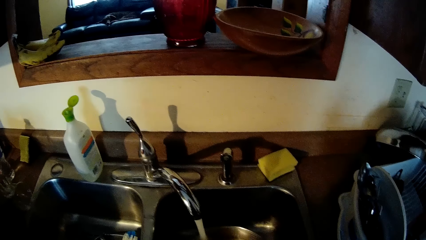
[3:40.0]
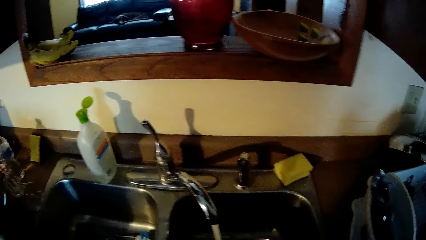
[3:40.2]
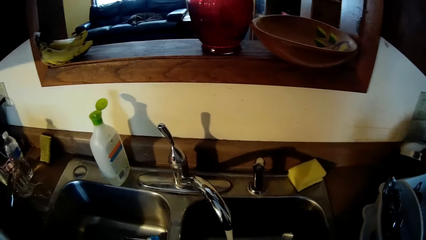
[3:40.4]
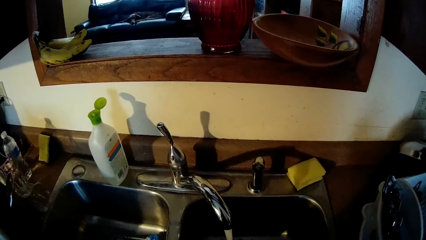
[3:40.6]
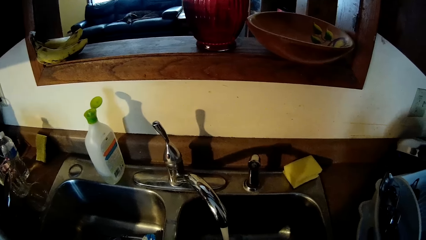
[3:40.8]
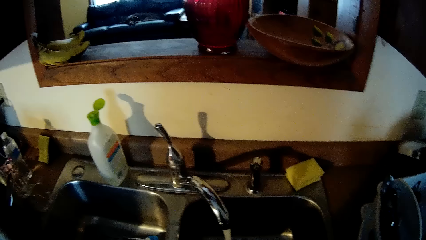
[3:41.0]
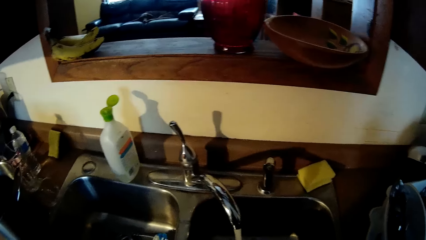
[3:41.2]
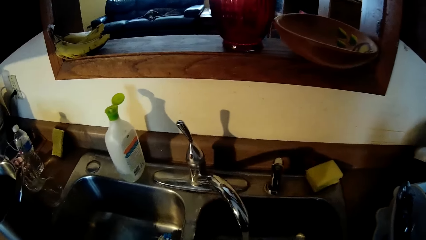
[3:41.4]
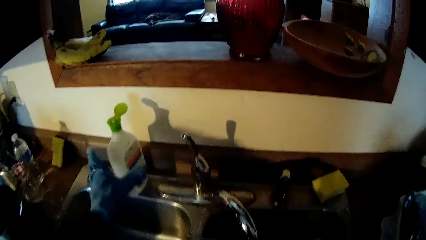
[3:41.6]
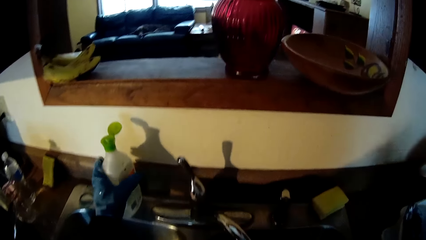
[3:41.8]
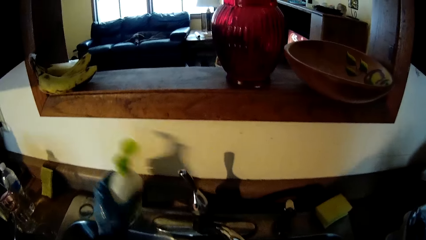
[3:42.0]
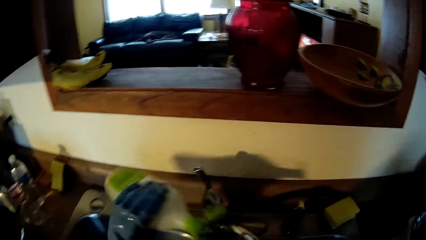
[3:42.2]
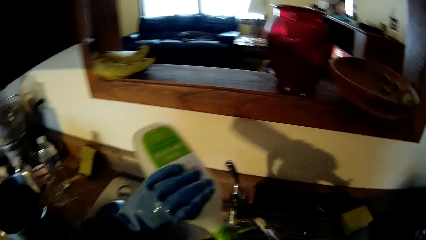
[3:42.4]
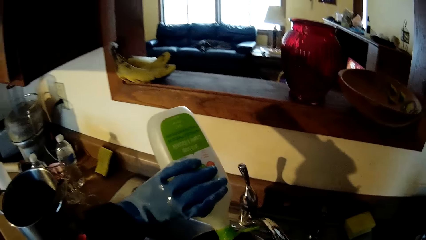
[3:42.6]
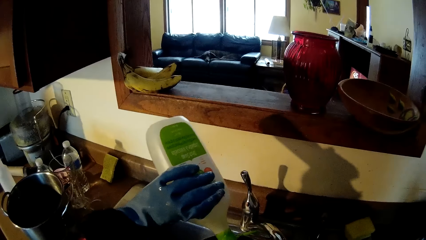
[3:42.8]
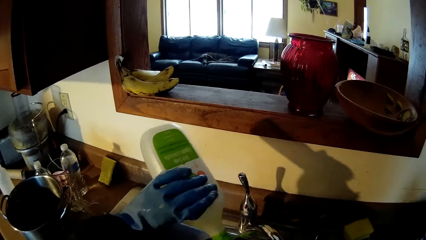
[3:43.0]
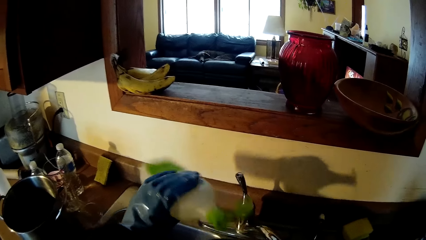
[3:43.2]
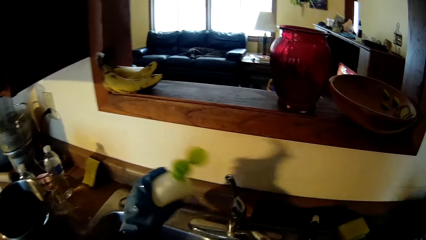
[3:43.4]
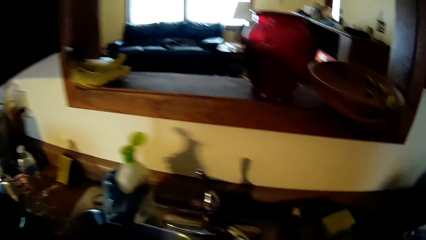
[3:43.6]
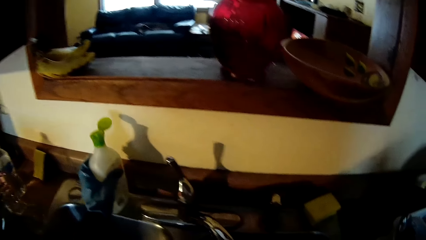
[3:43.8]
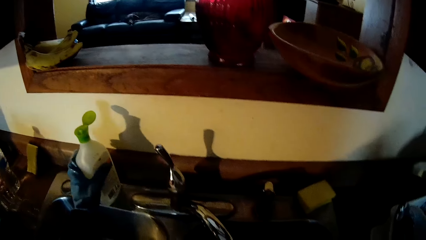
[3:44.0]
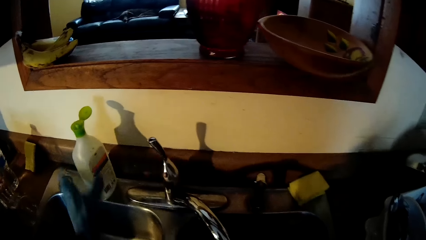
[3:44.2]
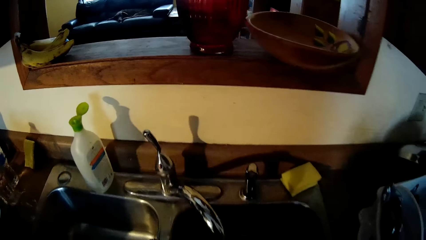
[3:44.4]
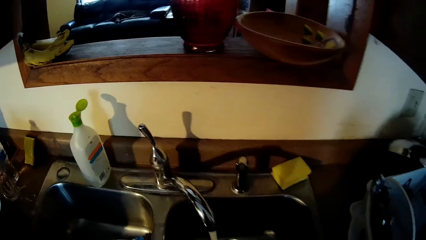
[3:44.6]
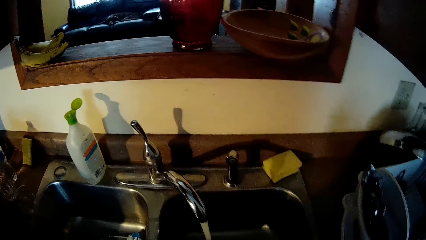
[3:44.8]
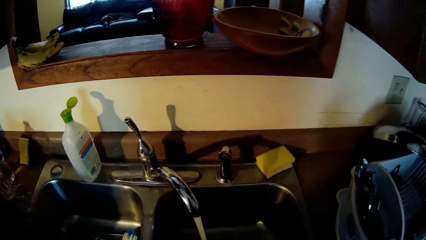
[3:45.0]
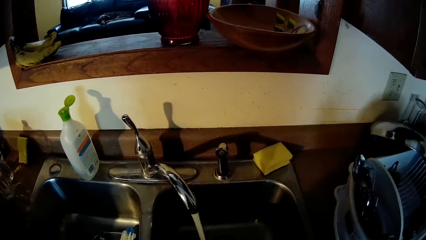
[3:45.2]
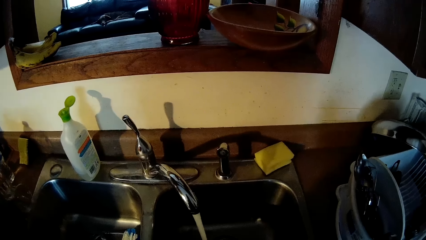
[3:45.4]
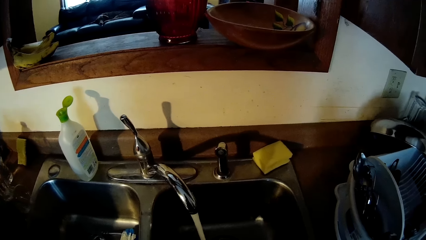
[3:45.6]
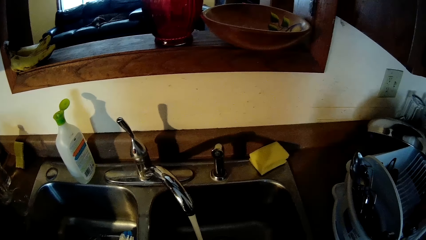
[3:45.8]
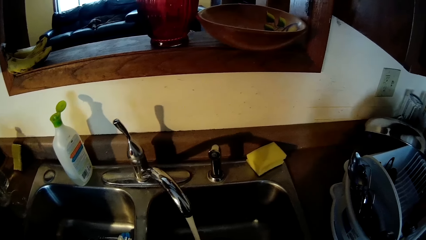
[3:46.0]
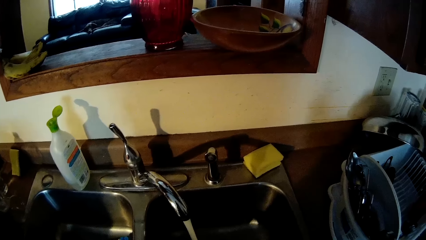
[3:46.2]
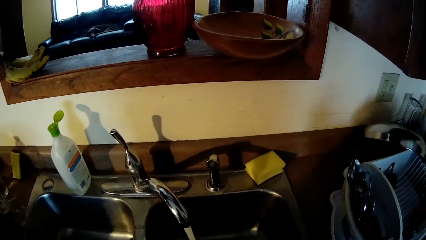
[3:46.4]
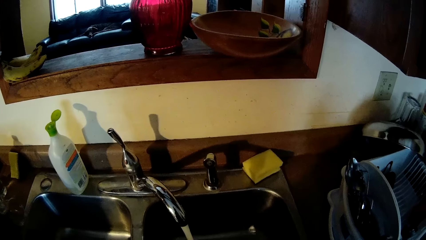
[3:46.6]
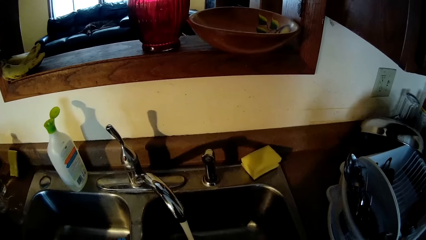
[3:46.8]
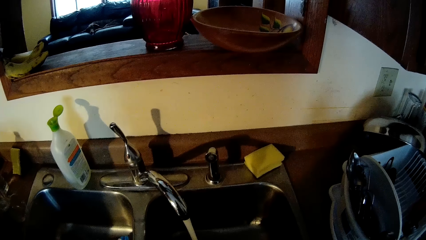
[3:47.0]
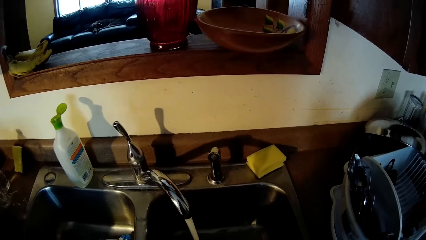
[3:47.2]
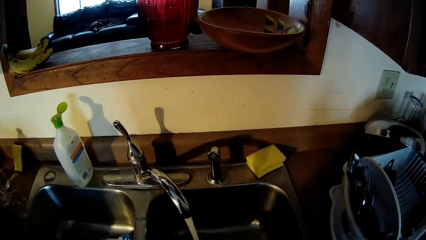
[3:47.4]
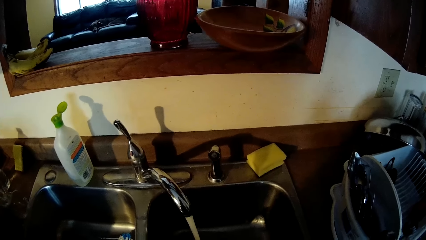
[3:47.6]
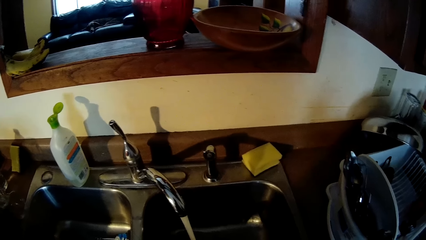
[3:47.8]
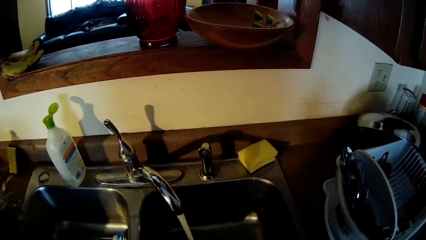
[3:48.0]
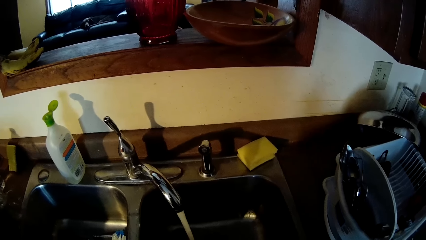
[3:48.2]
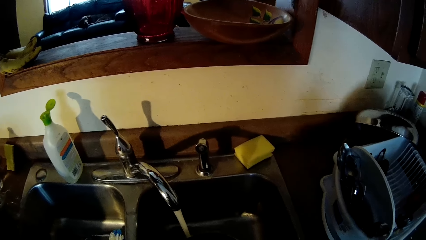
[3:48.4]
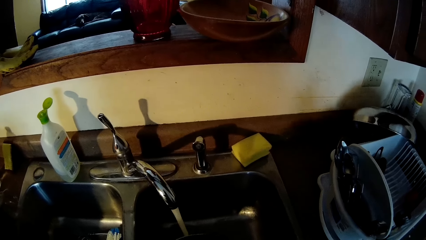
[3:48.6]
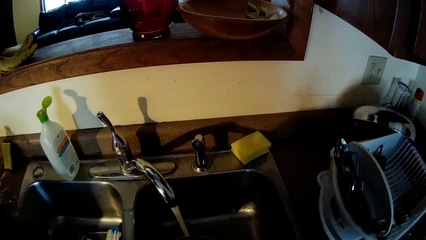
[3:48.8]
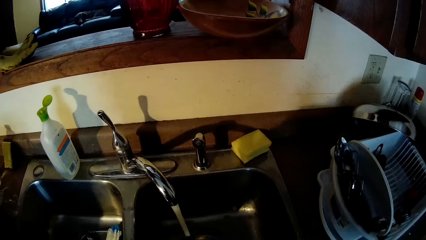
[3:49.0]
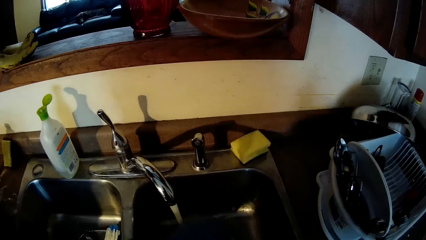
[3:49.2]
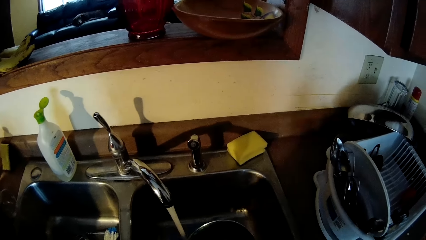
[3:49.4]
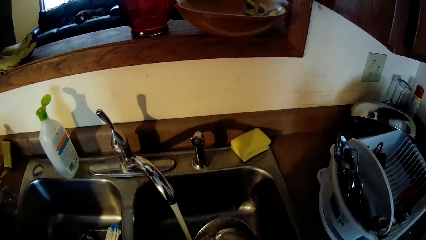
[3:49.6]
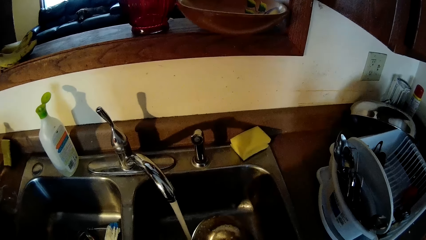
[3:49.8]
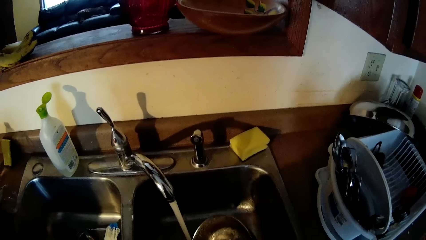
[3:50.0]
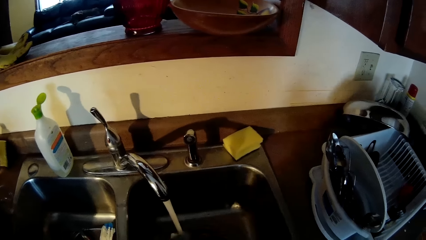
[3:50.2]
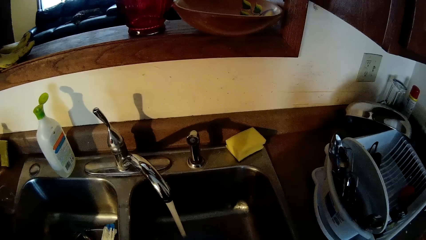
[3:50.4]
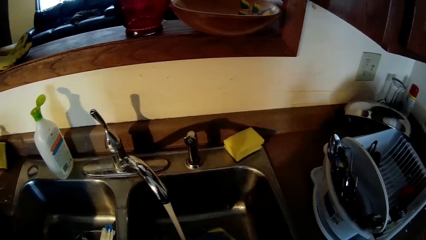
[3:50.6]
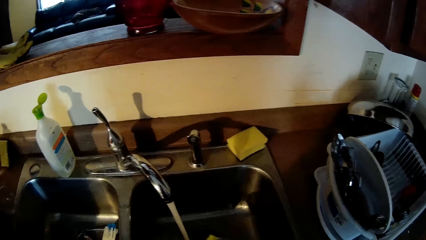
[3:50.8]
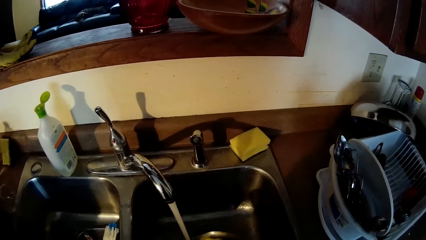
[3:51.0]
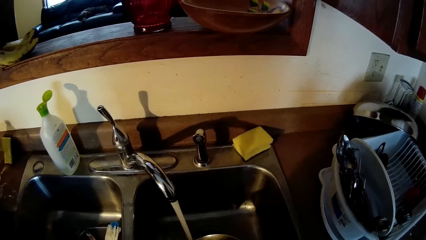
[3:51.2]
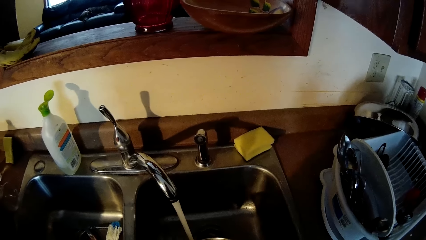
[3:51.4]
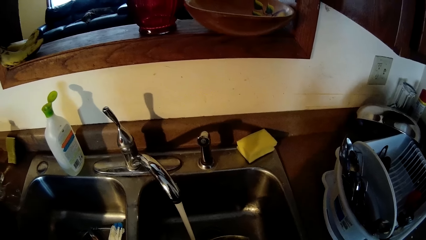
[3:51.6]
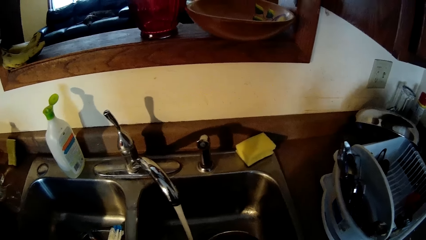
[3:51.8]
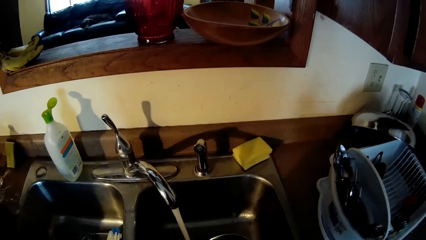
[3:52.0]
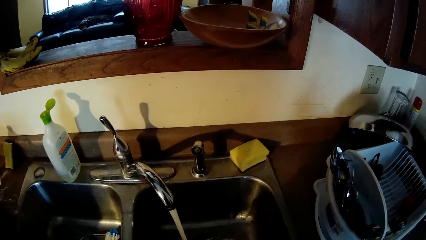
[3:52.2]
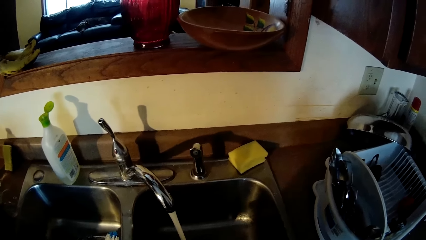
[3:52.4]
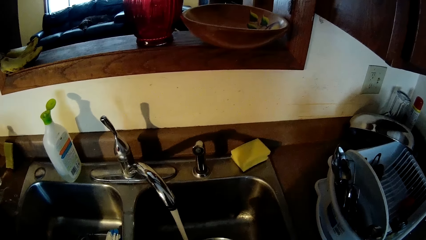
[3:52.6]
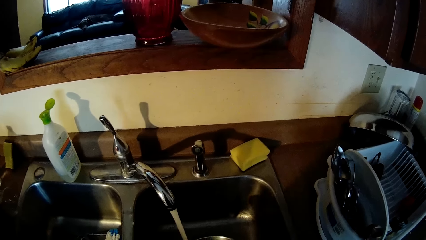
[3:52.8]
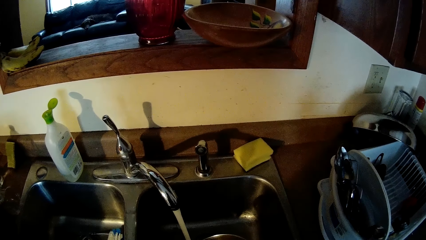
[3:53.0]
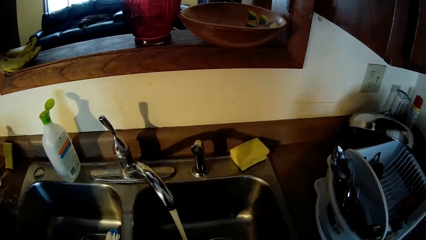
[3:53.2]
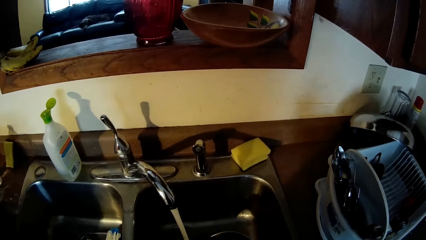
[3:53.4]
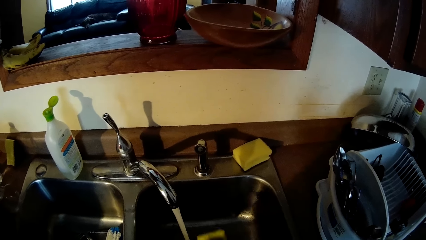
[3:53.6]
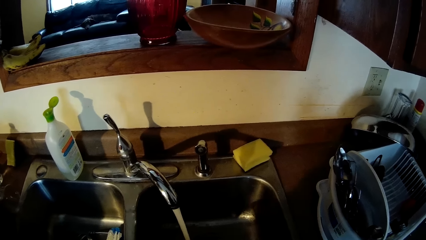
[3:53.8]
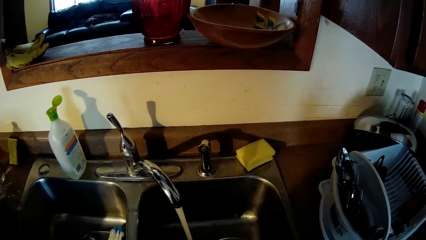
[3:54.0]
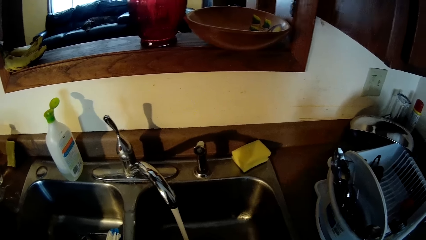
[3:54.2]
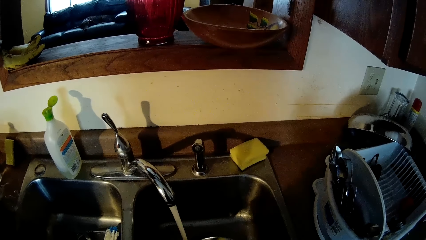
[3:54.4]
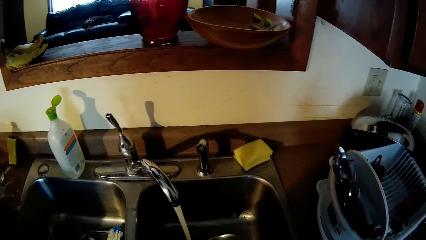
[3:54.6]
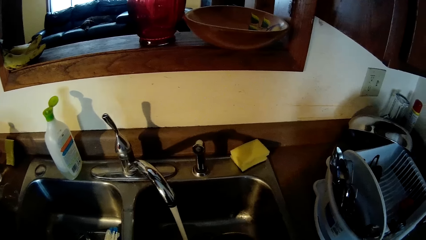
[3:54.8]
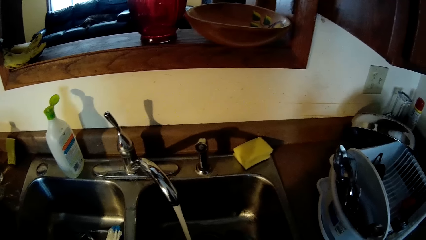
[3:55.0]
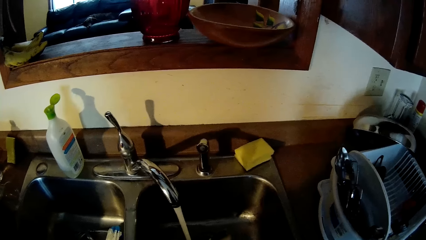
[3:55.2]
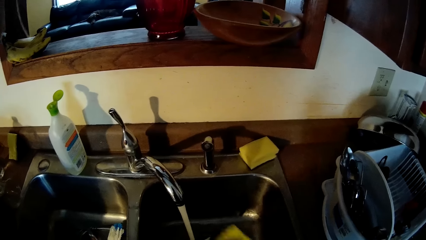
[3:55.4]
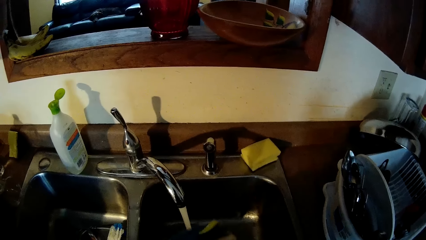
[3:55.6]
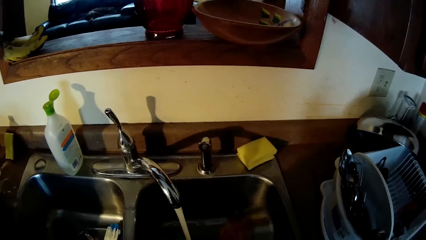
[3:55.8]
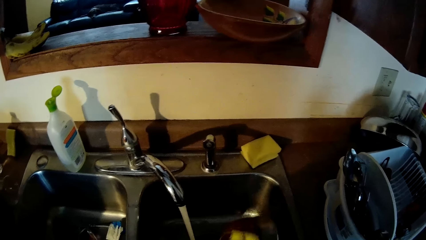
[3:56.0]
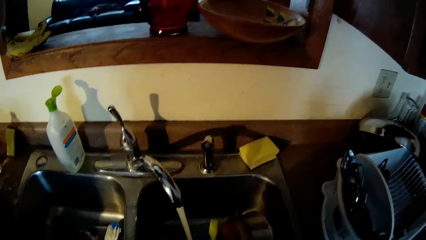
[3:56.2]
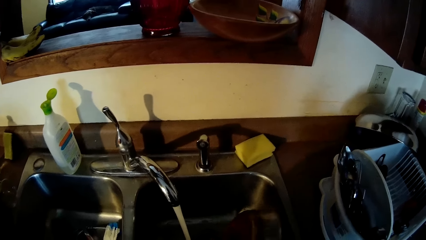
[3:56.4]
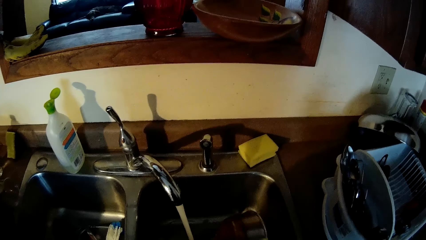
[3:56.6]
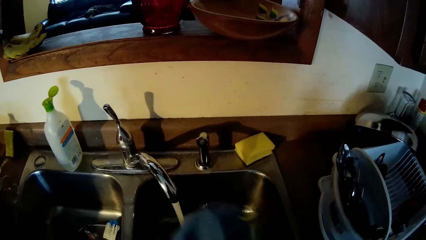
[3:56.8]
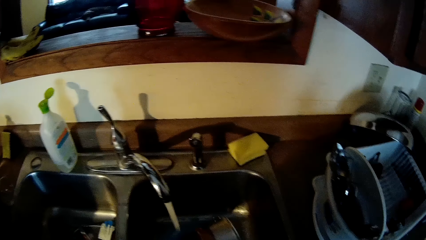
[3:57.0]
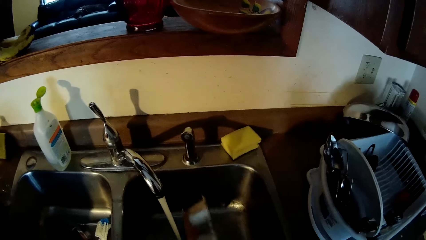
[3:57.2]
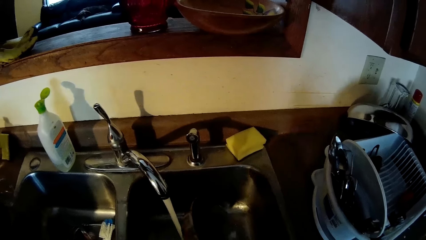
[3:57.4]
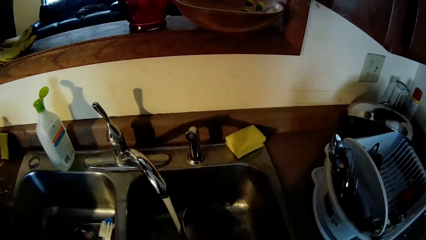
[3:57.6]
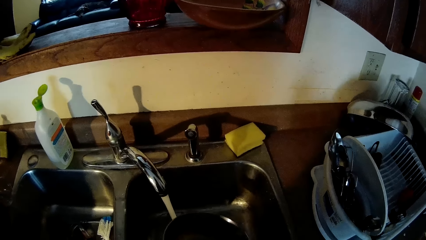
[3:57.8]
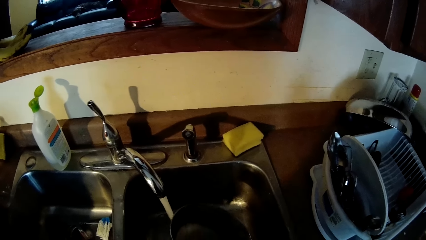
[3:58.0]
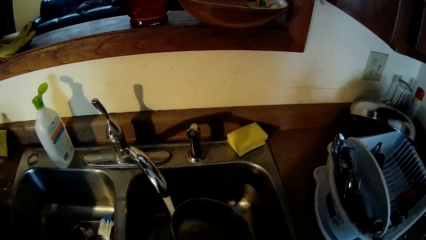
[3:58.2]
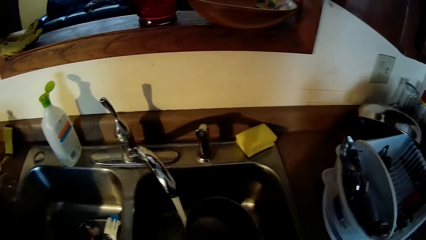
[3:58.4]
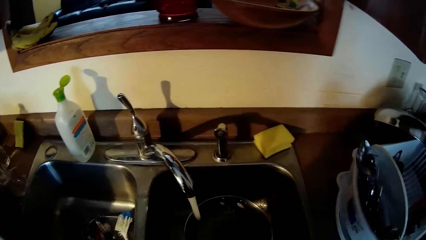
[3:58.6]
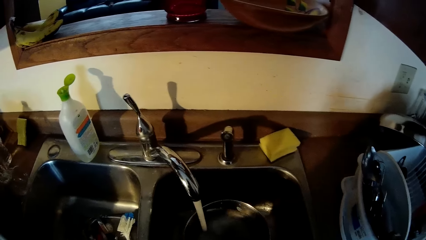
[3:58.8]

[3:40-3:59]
The camera wearer picks up the container of detergent on the sink with her gloved left hand. She pours the container contents into the sink water. She drops the container in her gloved left hand on the sink. She washes the frying pan. She washes the frying pan with both gloved hands.
